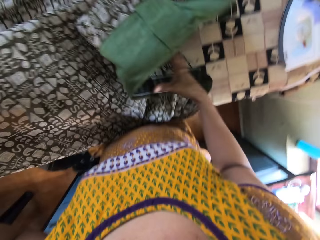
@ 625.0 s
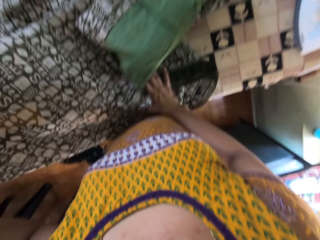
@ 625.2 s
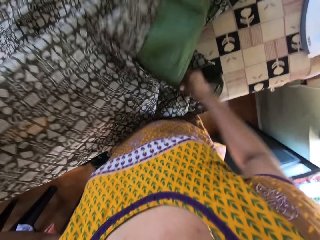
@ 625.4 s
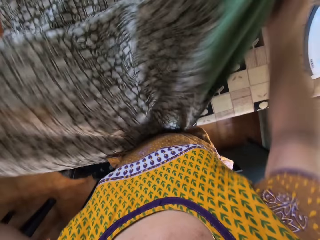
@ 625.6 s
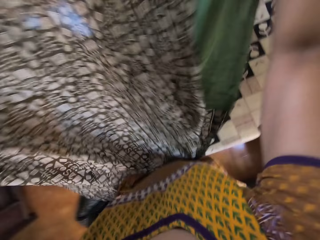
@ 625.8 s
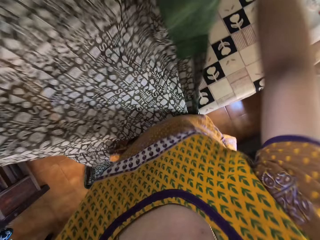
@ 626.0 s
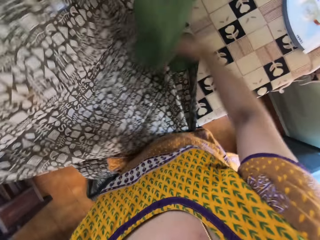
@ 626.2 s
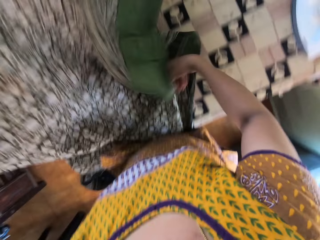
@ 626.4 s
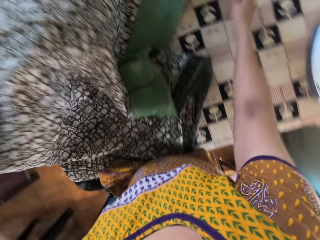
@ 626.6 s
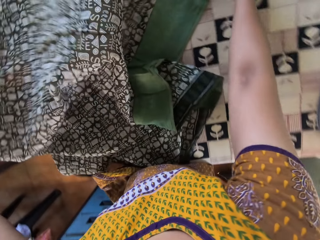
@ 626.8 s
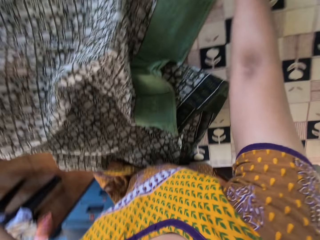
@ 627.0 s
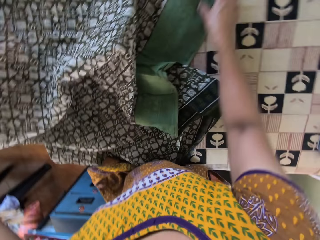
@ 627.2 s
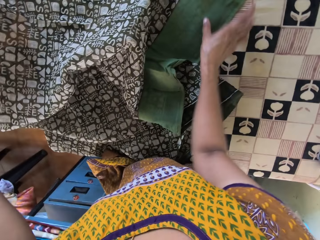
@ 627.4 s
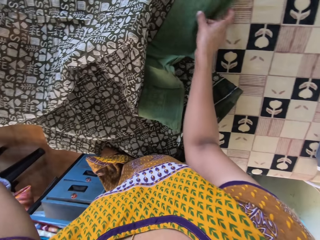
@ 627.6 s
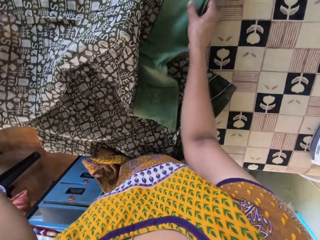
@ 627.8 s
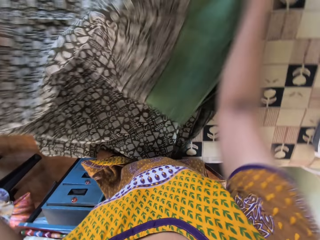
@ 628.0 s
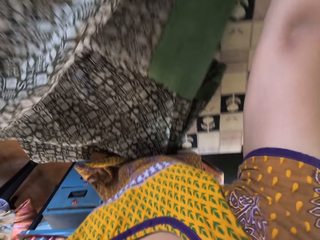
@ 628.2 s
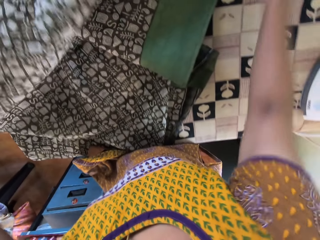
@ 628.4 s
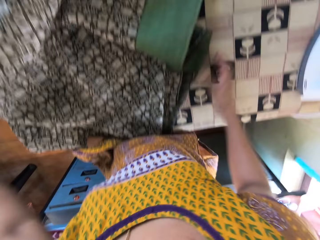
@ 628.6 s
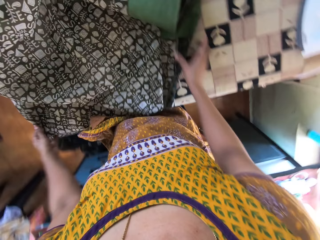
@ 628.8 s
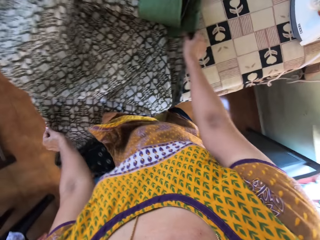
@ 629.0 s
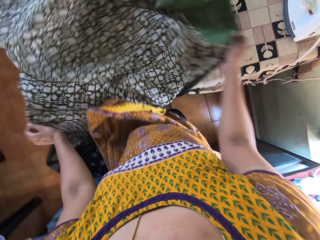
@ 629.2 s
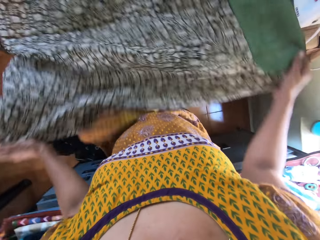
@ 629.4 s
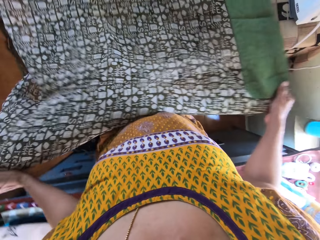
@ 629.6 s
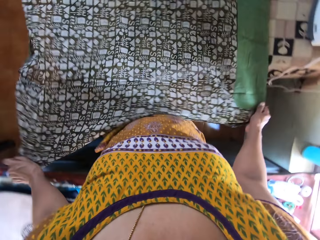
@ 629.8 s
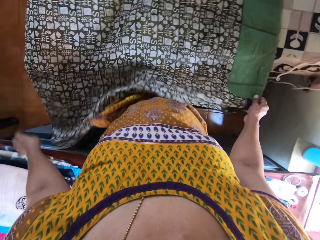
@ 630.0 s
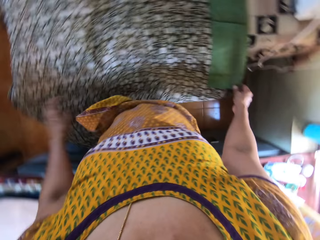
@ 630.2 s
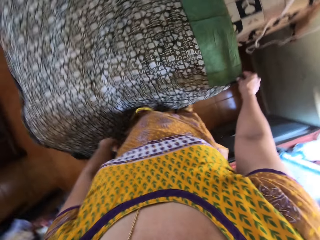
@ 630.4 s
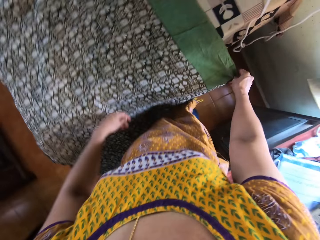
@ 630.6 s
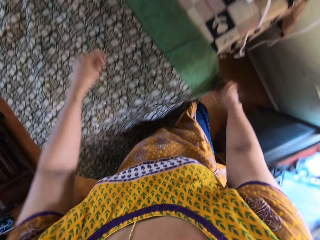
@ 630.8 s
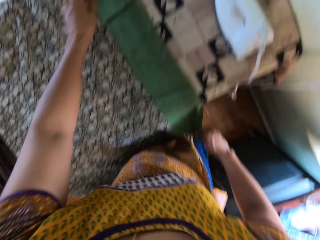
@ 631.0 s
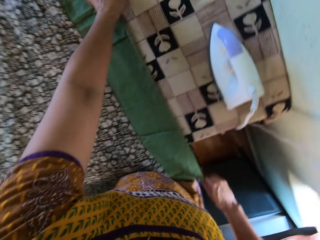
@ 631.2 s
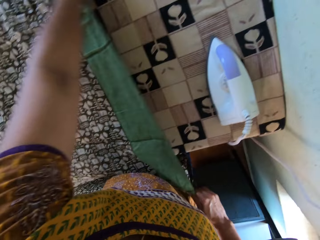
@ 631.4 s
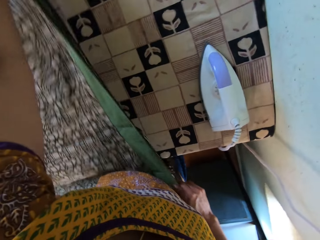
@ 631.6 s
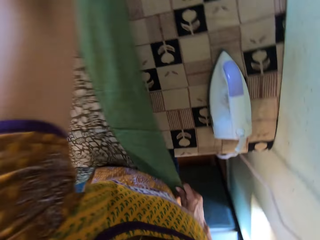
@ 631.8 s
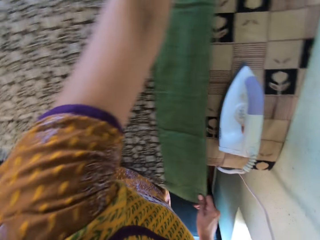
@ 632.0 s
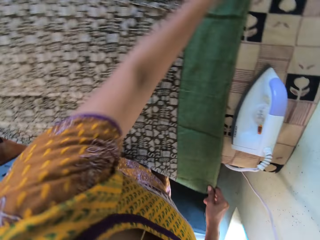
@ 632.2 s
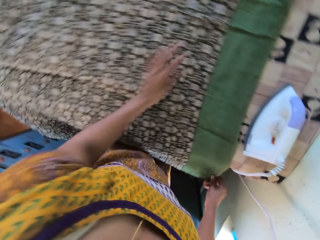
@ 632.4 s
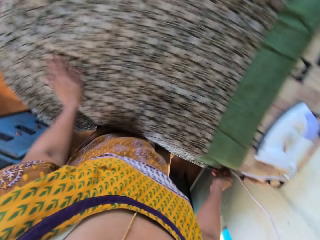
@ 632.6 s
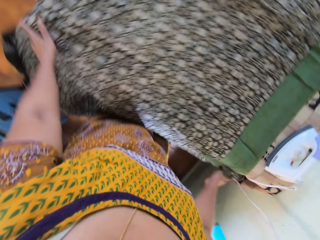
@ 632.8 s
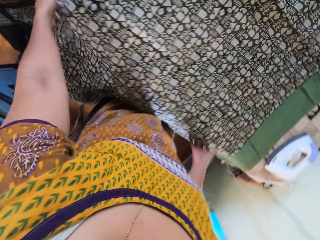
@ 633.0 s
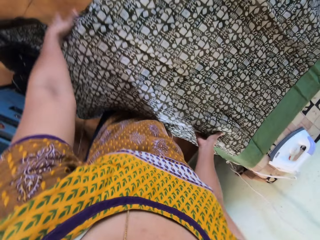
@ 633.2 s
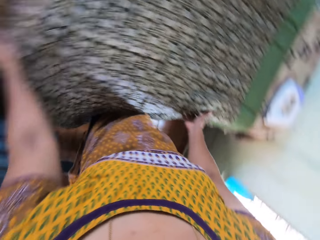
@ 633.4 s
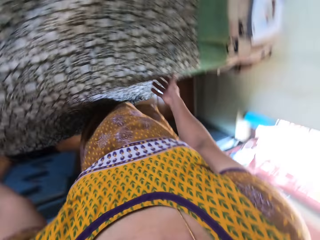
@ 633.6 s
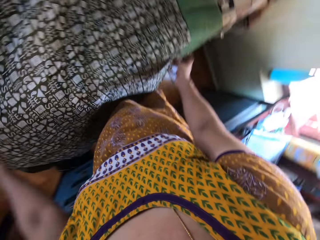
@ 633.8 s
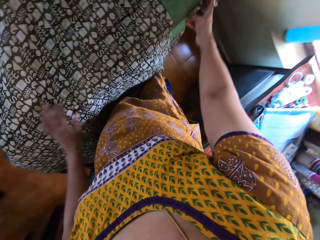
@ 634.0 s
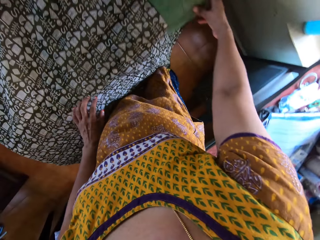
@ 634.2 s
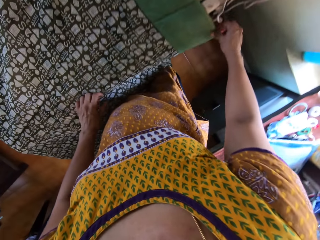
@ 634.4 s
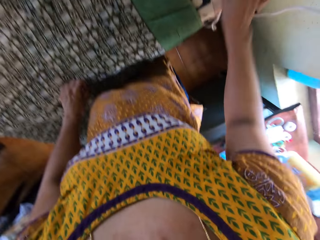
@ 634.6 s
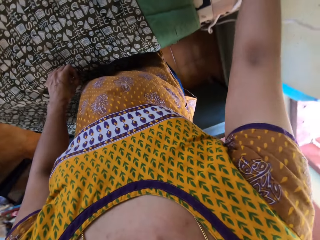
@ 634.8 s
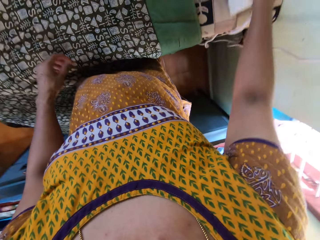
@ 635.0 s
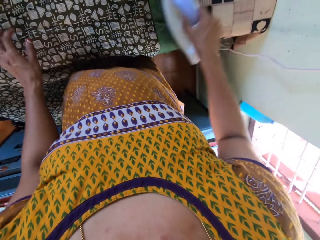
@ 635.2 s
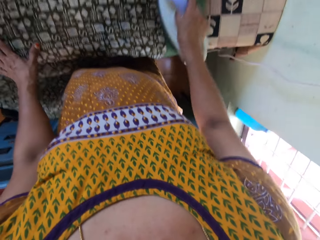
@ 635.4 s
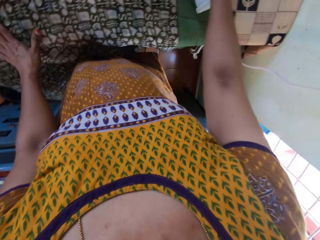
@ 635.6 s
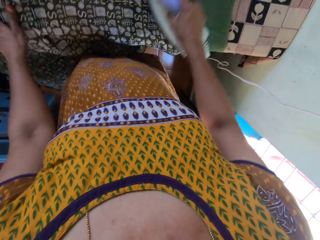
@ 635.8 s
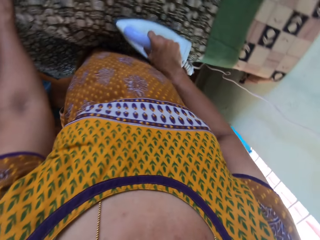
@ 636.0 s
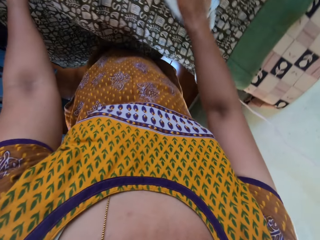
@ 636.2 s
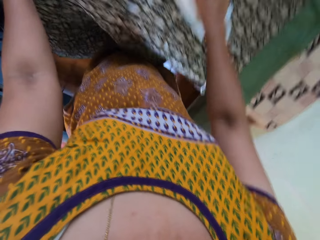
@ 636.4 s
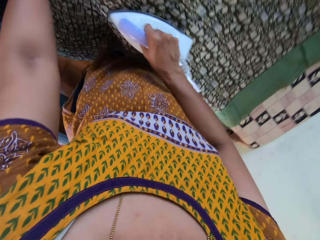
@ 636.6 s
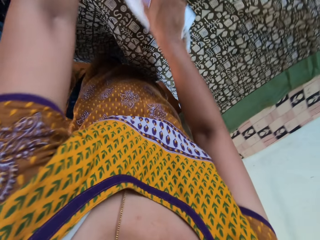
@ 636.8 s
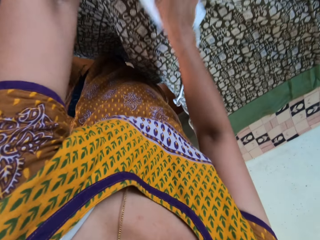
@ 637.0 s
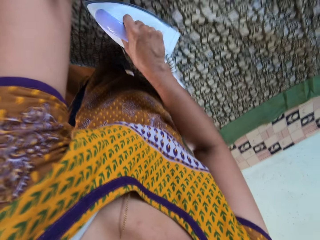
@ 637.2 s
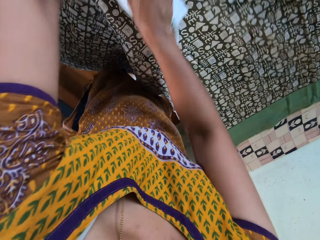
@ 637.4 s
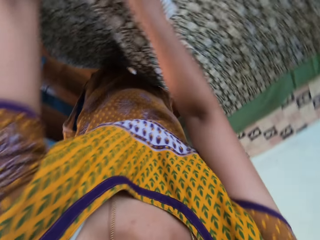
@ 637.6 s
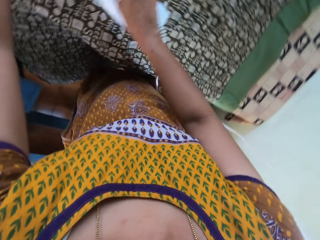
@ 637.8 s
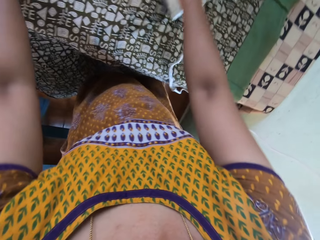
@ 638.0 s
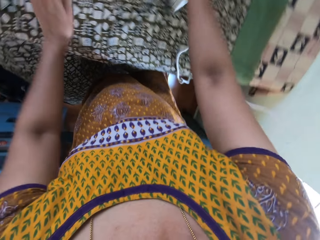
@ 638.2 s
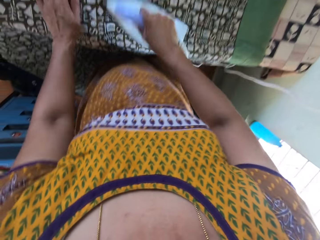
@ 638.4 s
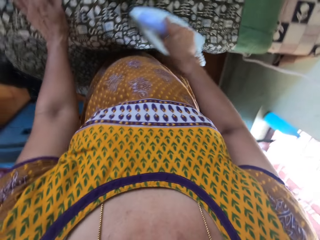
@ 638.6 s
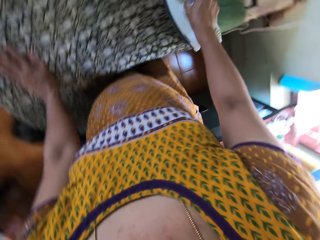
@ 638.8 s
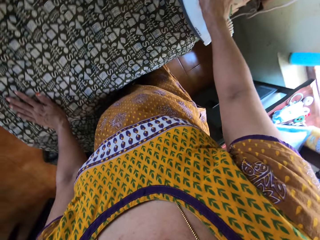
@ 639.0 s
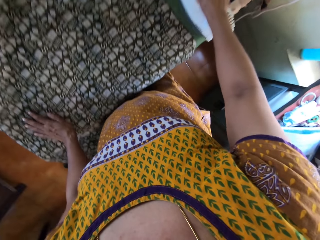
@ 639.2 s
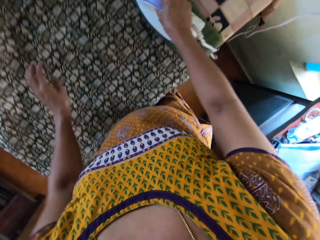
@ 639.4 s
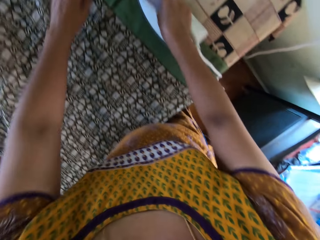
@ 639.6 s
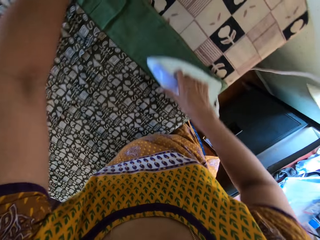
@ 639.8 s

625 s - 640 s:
The camera wearer raises the fabric from the ironing board with both hands. She drops the fabric on the ironing board with both hands. She adjusts the fabric on the ironing board with both hands. She adjusts the fabric on the ironing board with both hands repeatedly. She adjusts the fabric on the ironing board with her left hand. She touches the fabric with her right hand. She adjusts the fabric on the ironing board with her right hand. She holds the electric iron with her right hand. She touches the fabric on the ironing board with her left hand. She irons the fabric on the ironing board with the electric iron in her right hand. She adjusts the fabric on the ironing board with her left hand. She touches the fabric on the ironing board with her left hand.

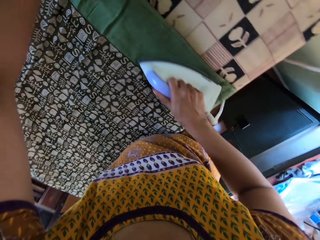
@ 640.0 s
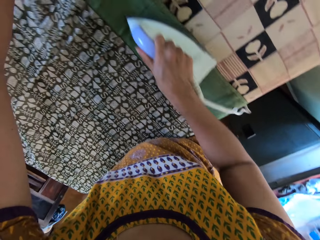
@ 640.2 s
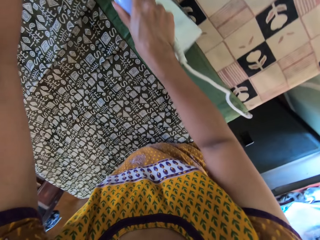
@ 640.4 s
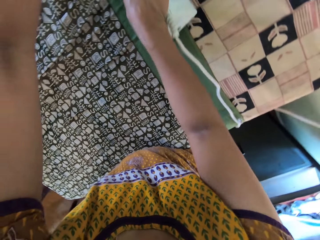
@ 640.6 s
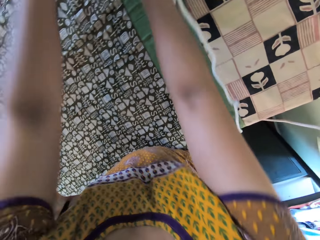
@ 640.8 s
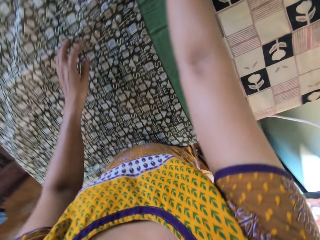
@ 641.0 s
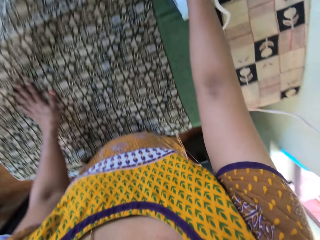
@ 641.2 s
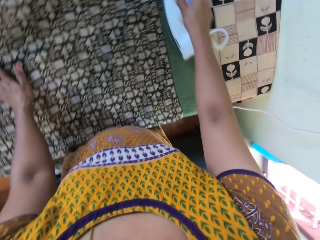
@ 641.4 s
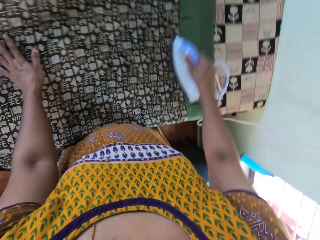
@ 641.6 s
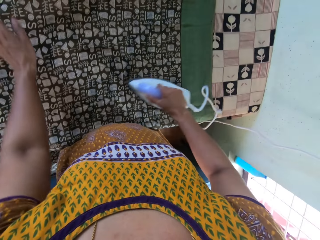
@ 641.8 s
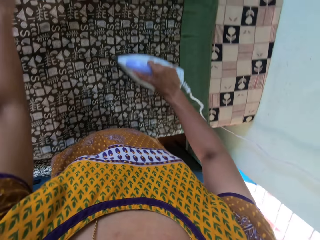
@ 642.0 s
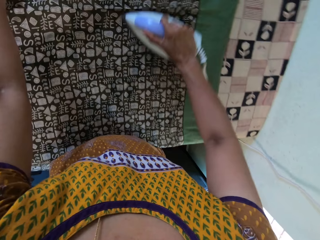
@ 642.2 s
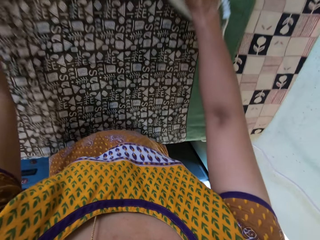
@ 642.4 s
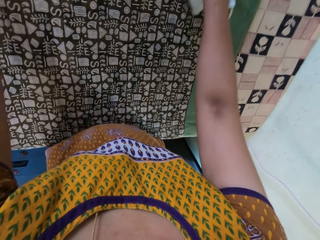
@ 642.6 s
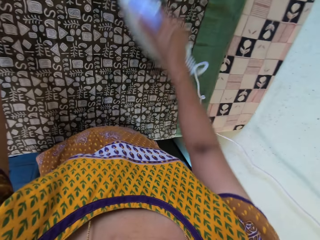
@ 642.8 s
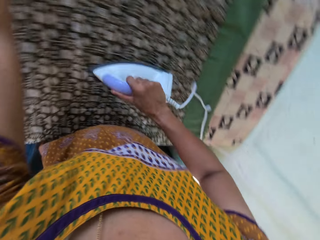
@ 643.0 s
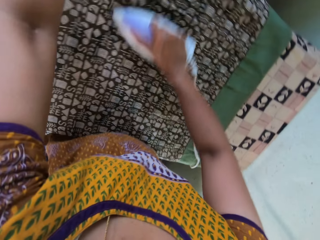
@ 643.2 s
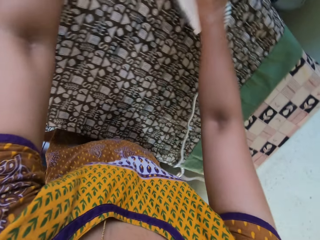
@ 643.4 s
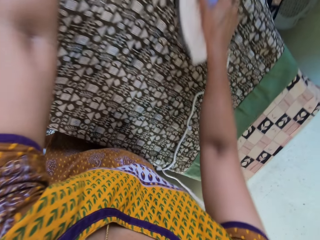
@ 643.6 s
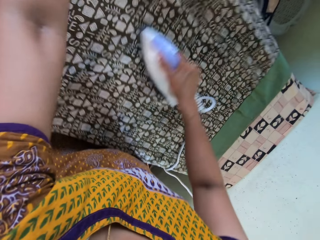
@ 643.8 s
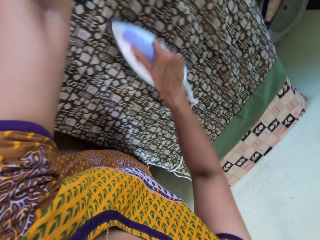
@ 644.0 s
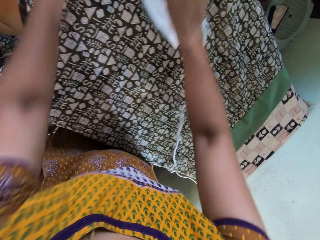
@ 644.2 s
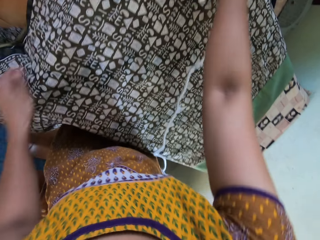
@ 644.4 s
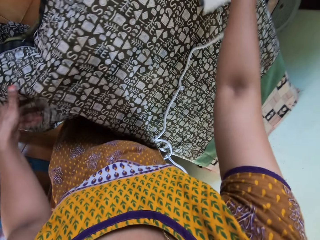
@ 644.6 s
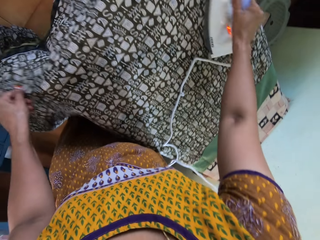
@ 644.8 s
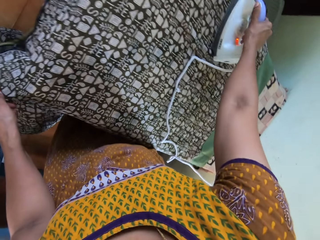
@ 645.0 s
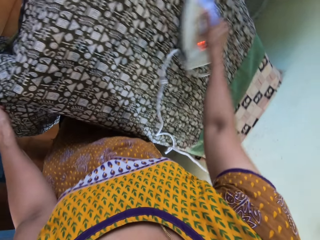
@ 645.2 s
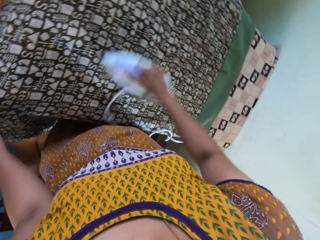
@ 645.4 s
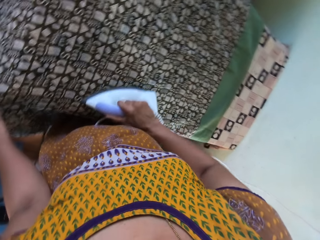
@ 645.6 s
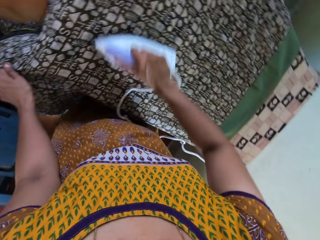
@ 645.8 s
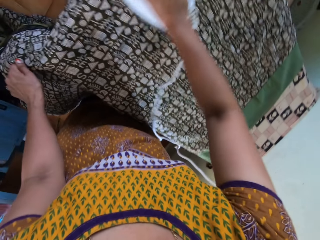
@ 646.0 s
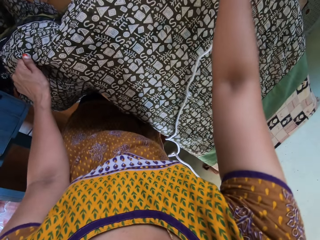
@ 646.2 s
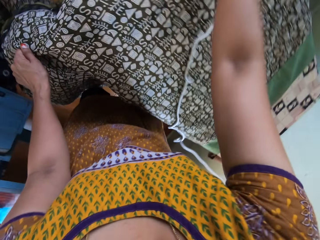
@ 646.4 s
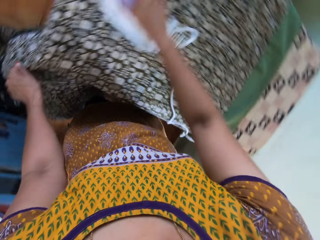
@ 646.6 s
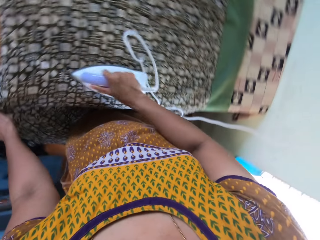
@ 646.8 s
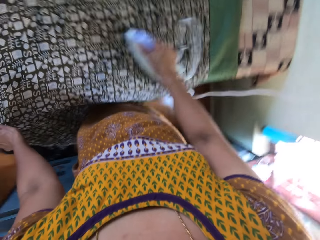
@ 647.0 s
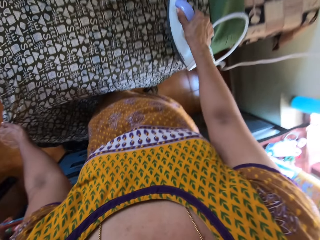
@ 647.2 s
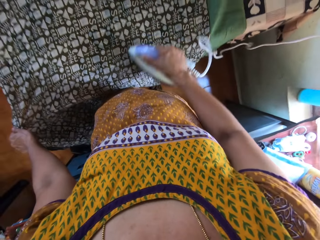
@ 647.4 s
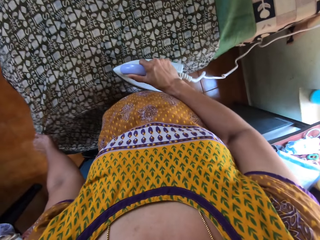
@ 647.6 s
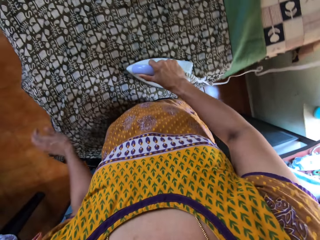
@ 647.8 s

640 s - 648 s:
The camera wearer adjusts the fabric on the ironing board with her left hand. She places her left hand on the fabric on the ironing board. She adjusts the fabric on the ironing board with her left hand. She holds the fabric with her left hand.
